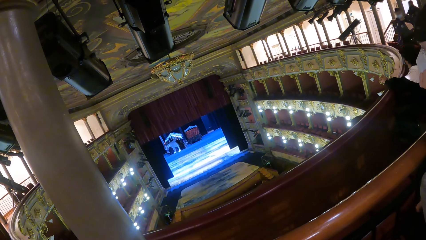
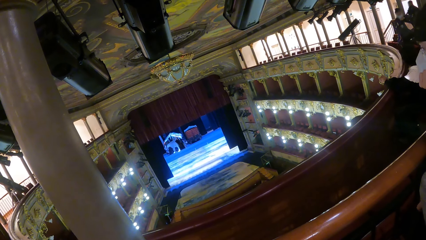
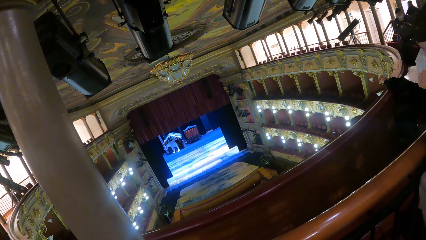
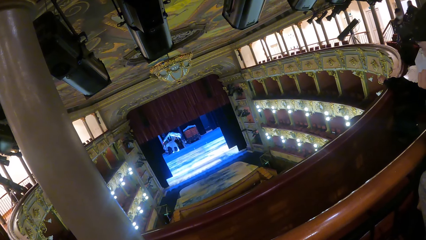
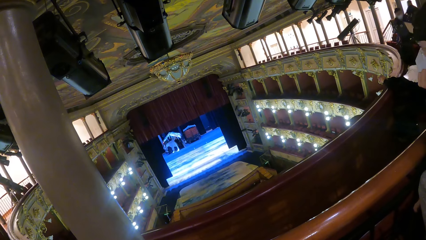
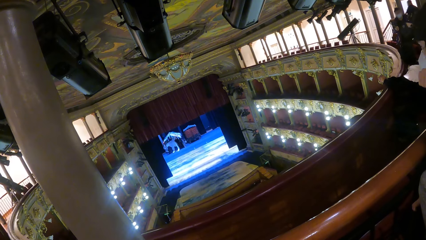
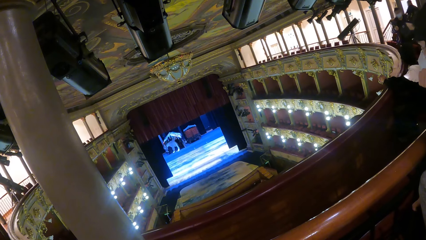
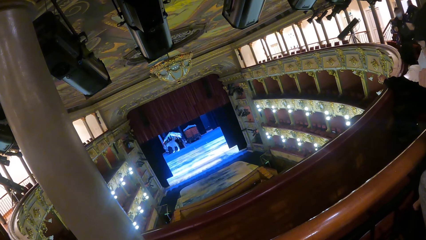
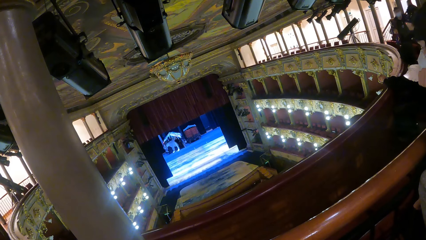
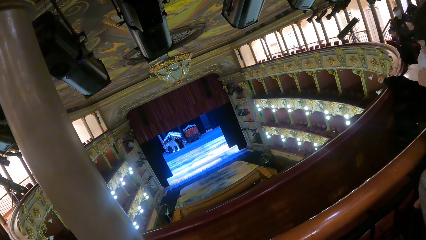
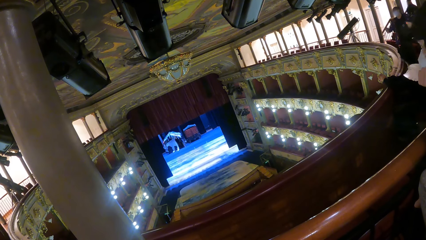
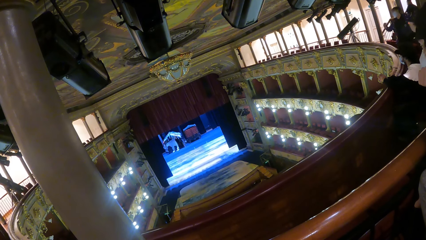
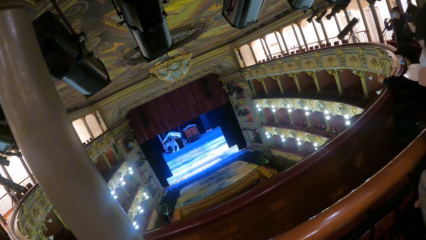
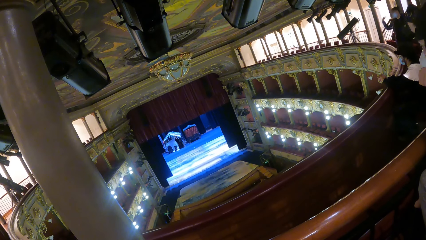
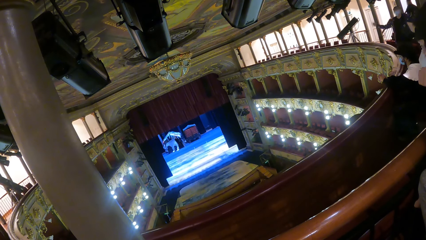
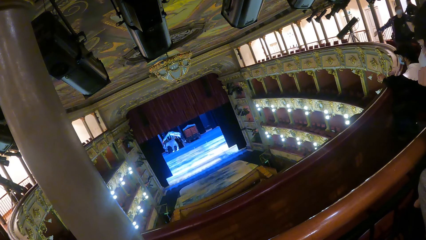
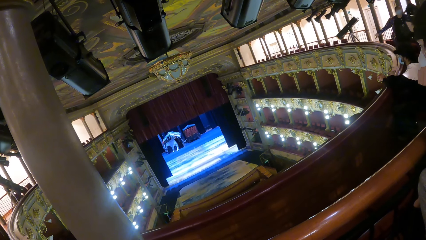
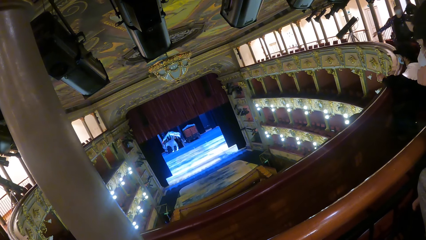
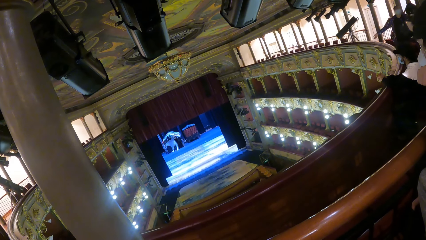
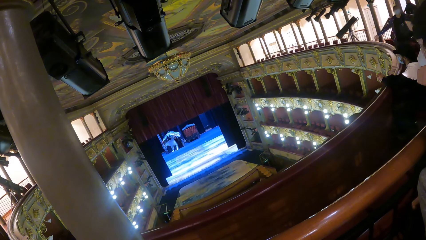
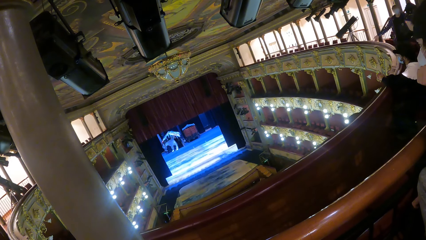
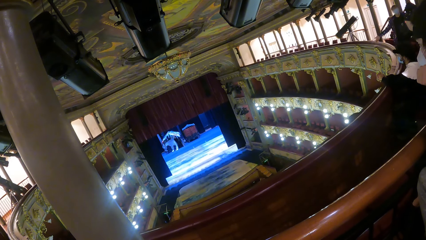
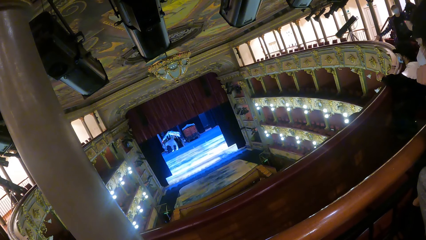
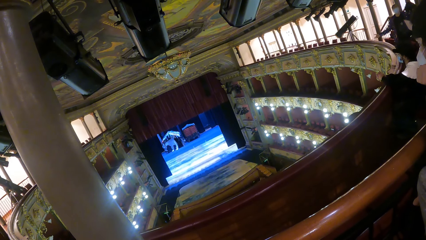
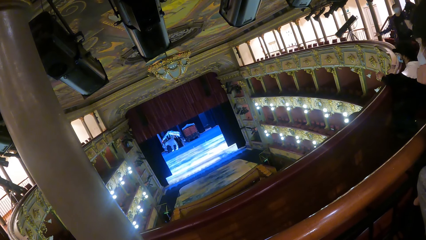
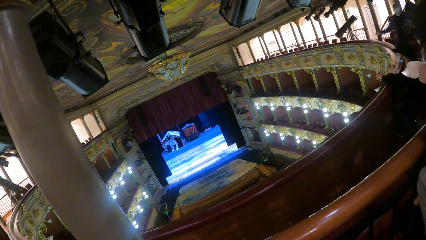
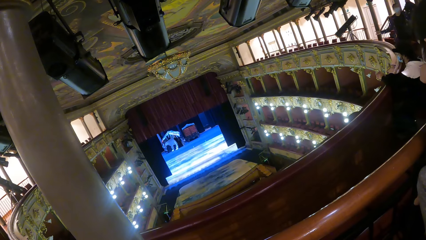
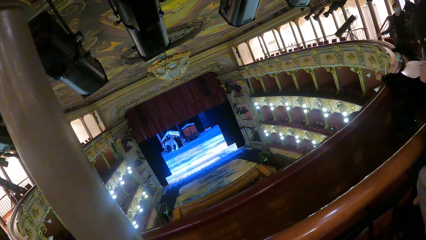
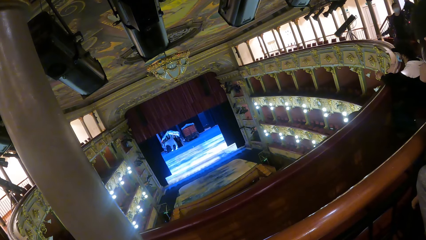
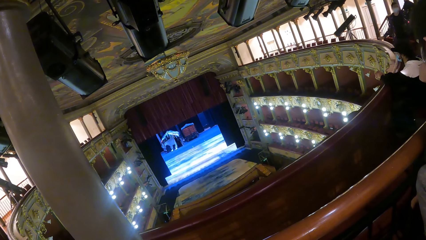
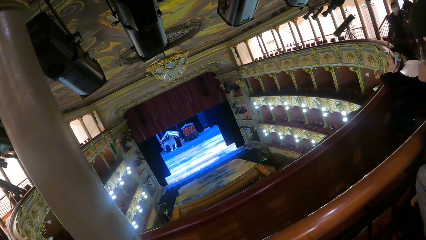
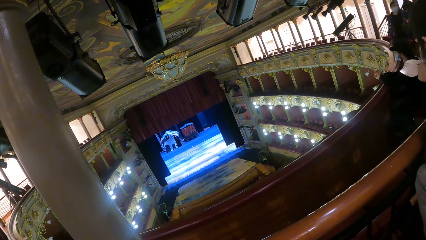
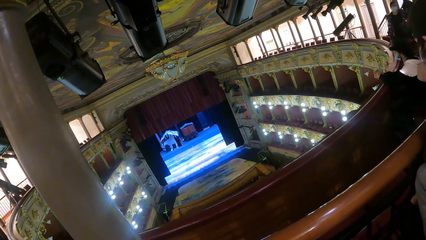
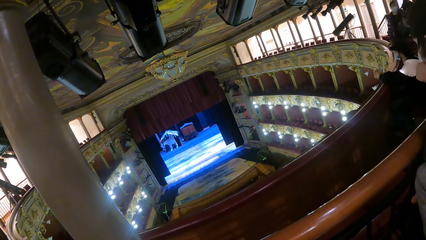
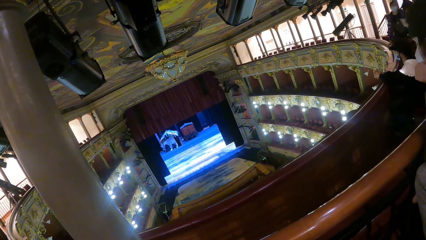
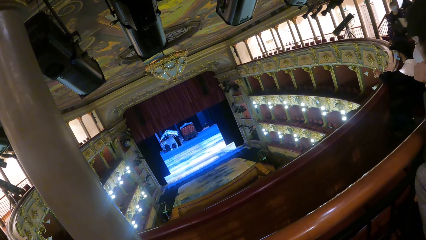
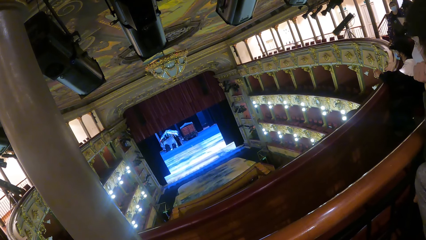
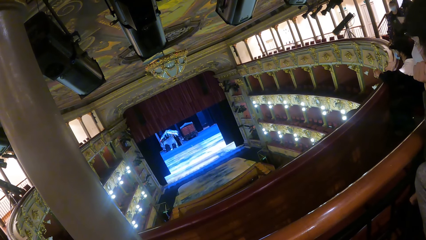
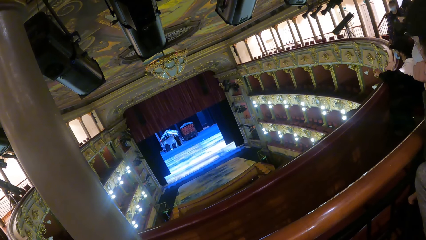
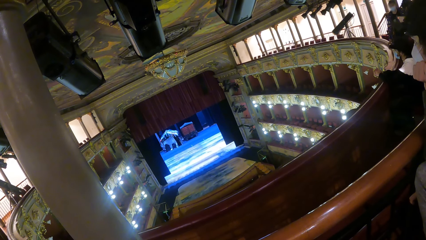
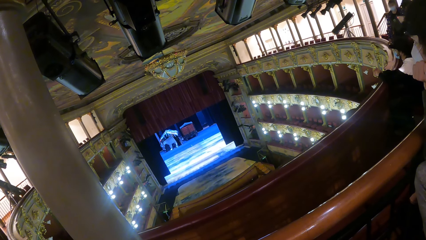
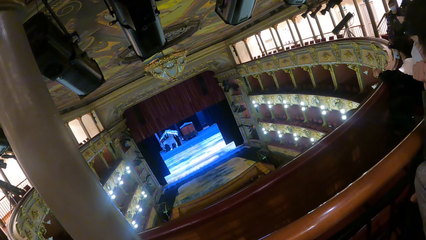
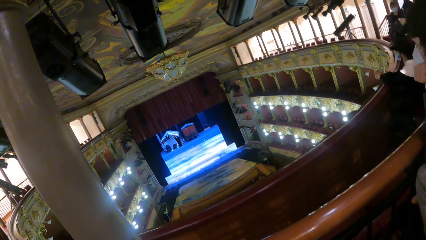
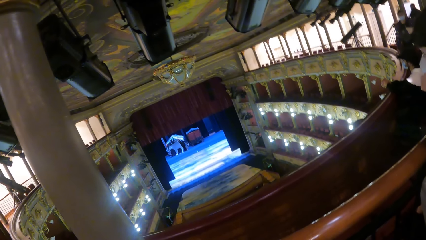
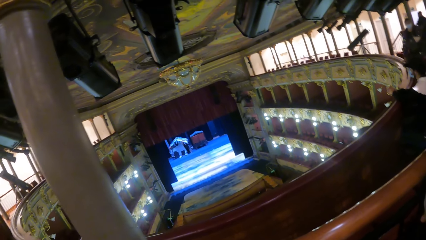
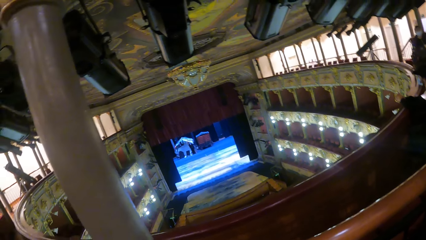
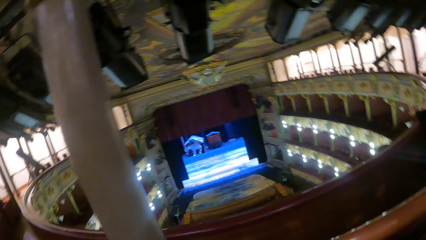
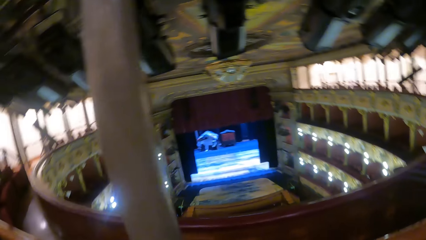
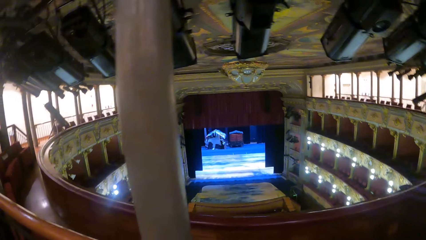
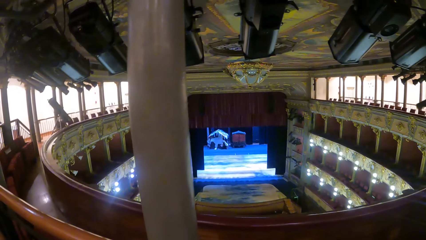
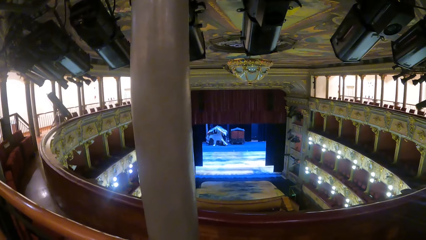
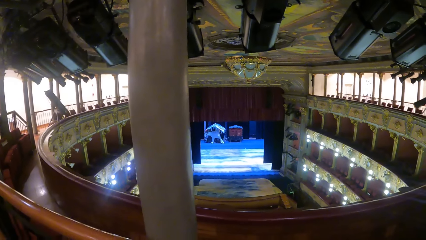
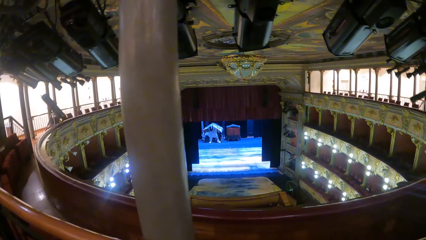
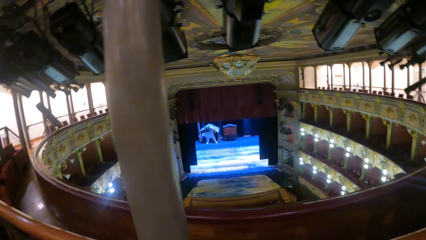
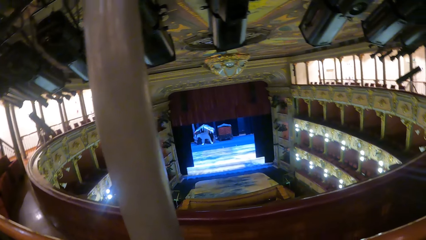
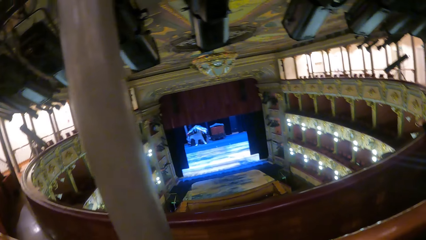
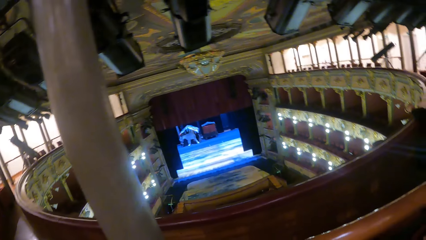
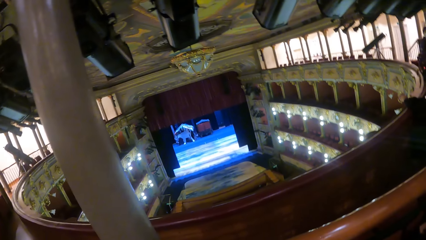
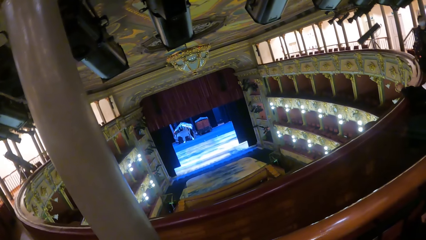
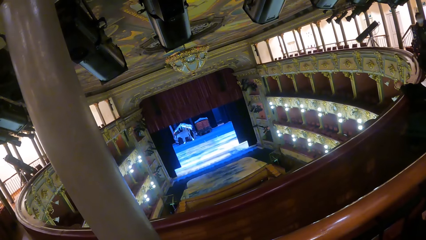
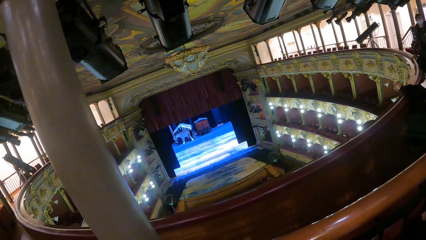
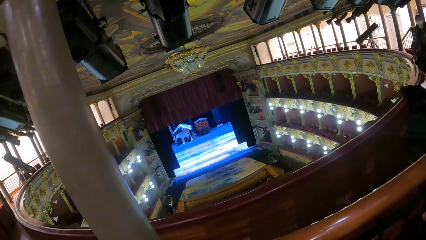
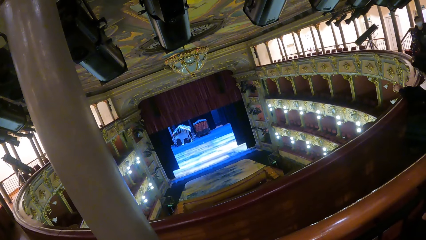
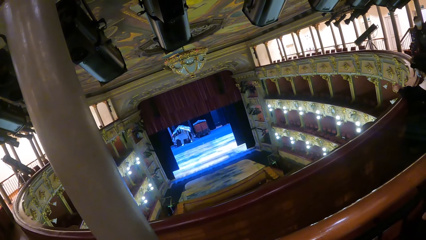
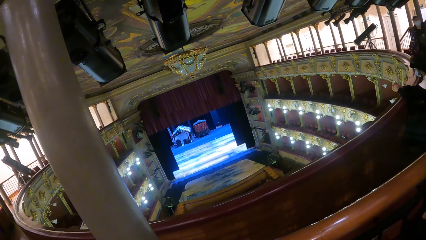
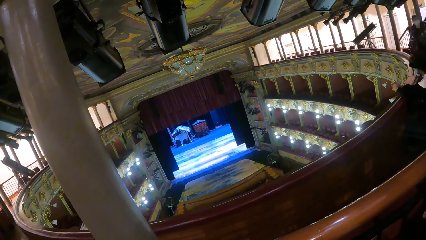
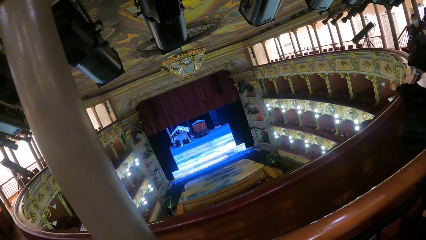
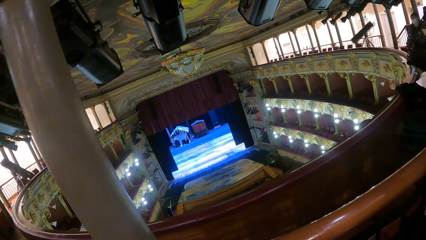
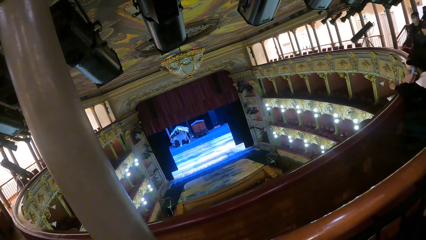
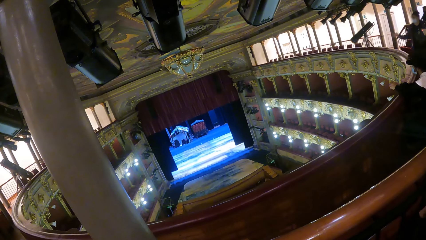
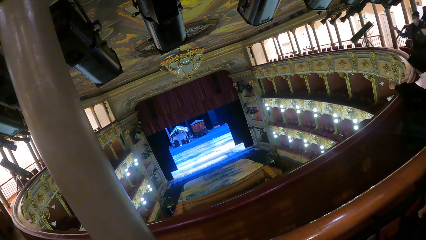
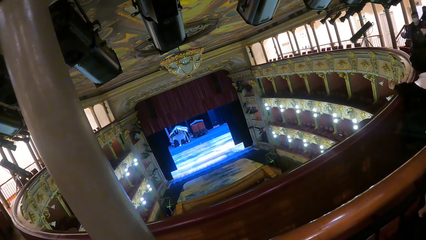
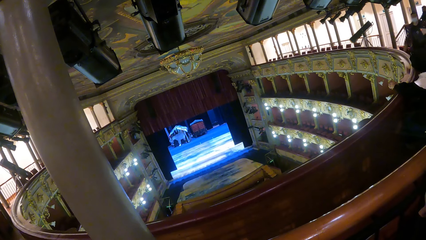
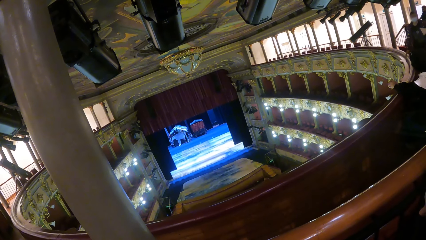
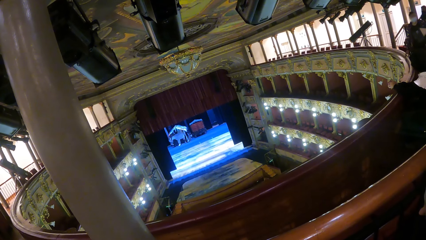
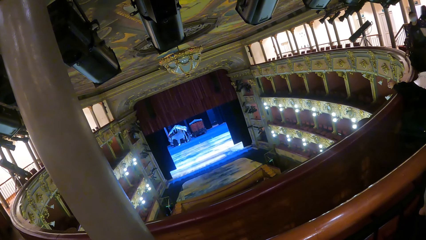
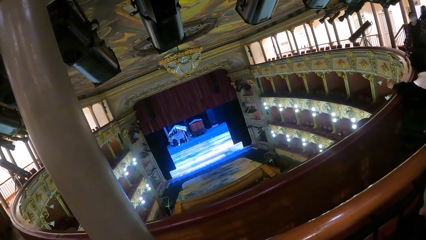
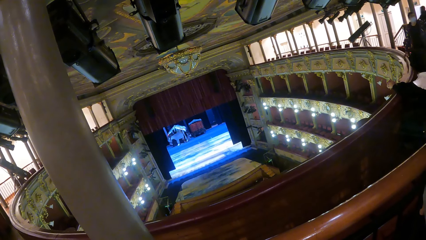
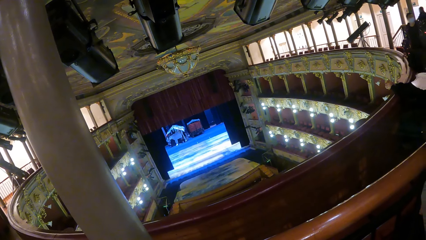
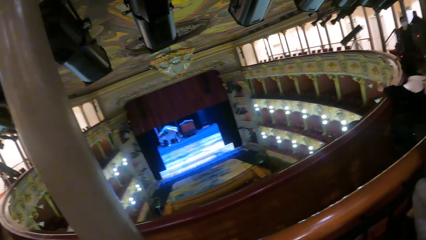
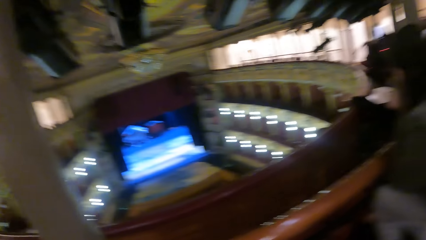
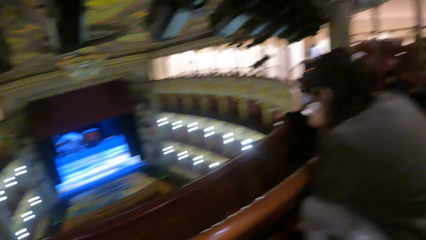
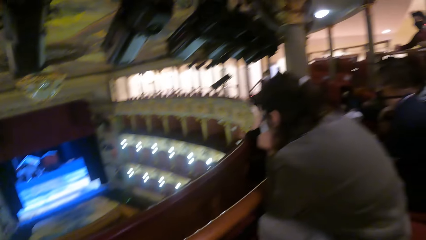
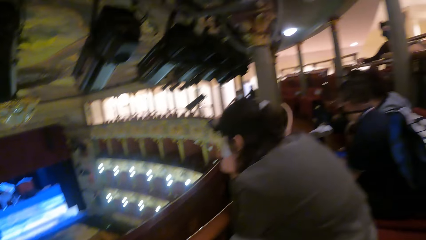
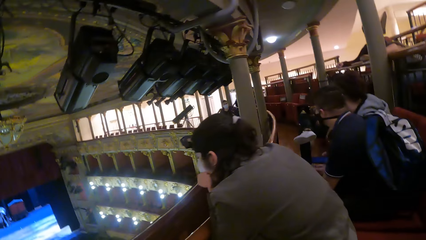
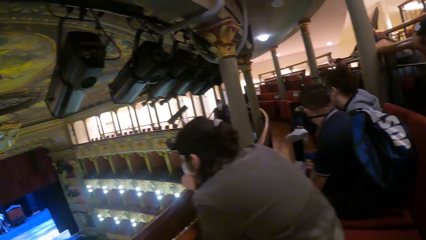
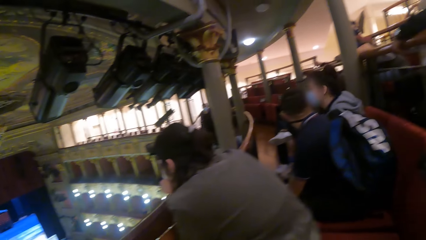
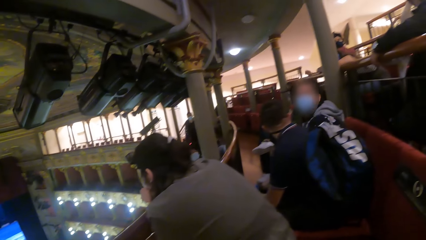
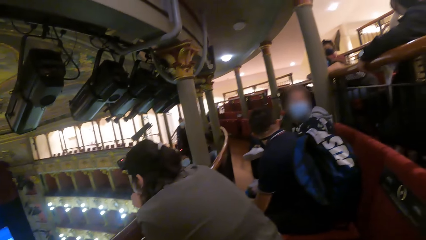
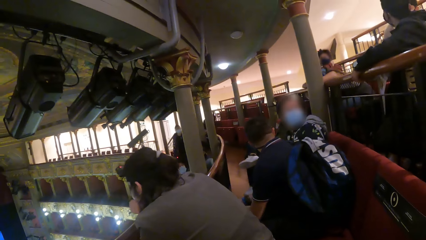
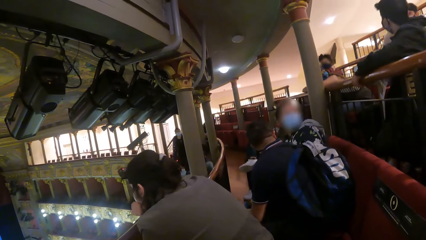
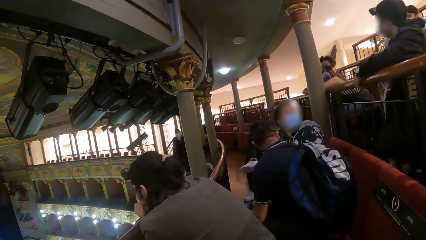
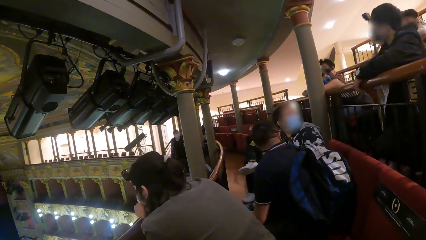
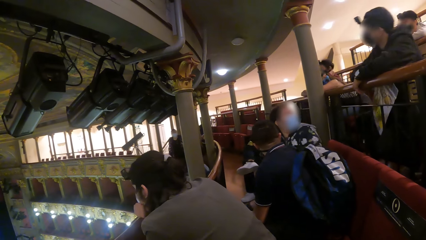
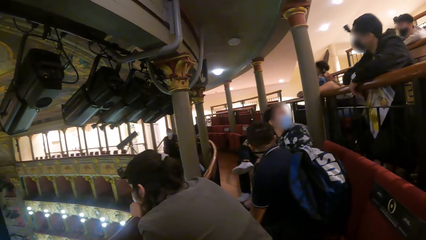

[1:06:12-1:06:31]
A man sways his hand. The man holds a barrier. The camera wearer looks around. The man sways his hand. The man holds the barrier. The camera wearer looks around.
